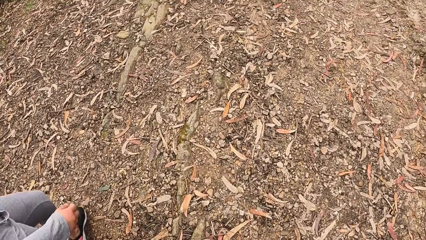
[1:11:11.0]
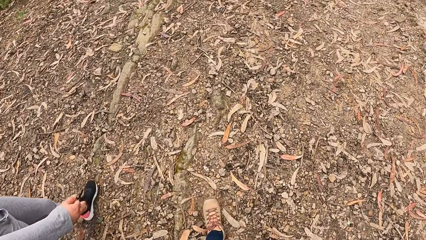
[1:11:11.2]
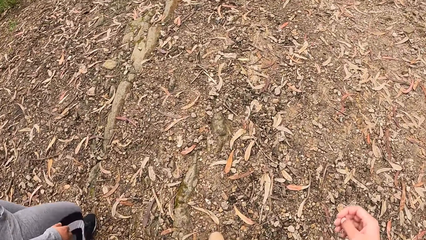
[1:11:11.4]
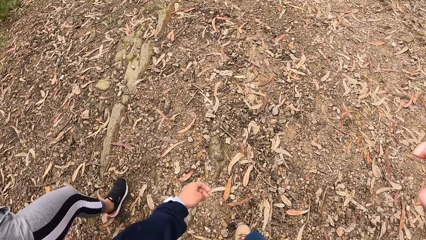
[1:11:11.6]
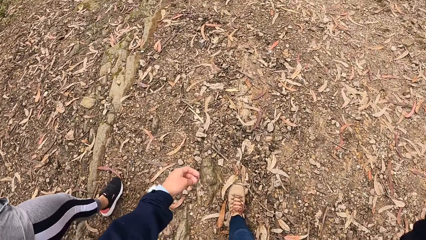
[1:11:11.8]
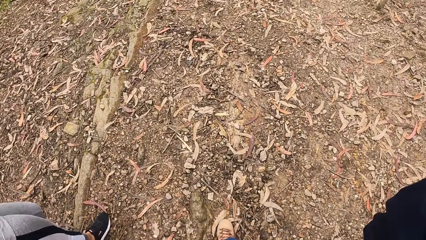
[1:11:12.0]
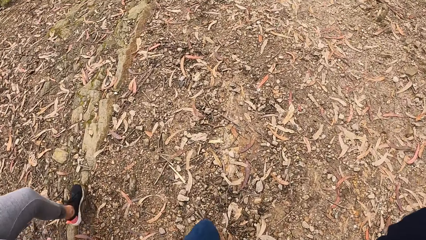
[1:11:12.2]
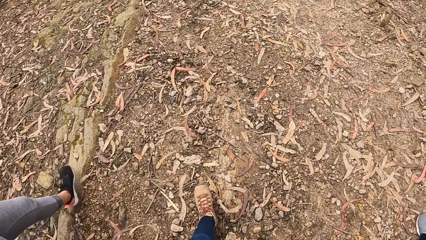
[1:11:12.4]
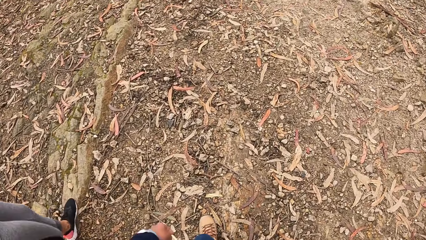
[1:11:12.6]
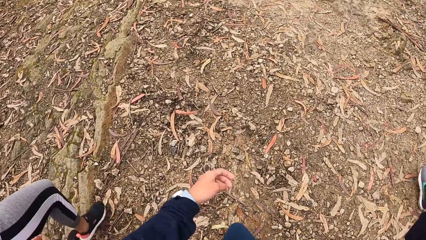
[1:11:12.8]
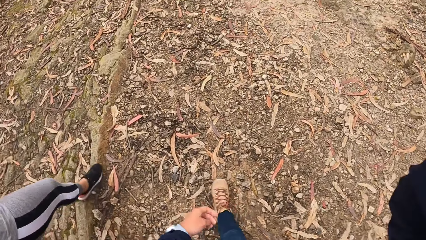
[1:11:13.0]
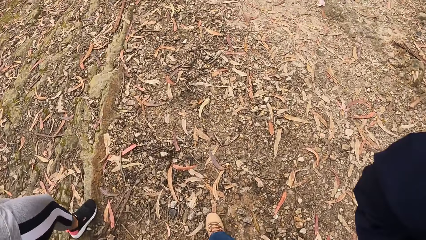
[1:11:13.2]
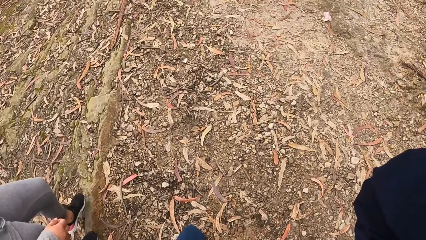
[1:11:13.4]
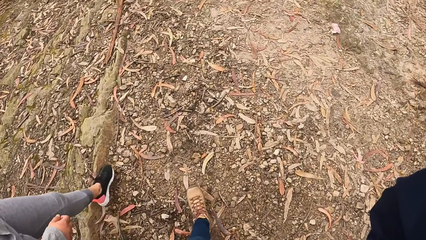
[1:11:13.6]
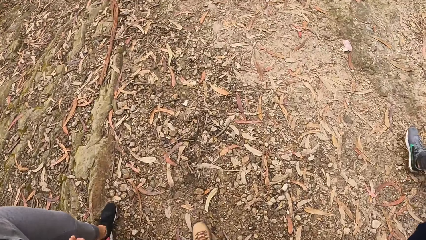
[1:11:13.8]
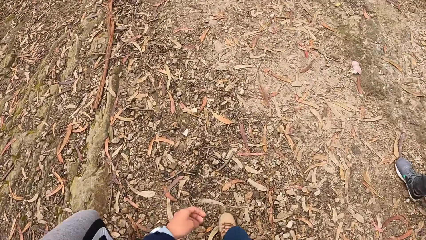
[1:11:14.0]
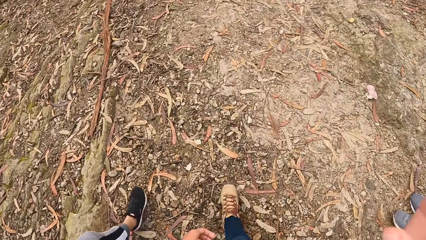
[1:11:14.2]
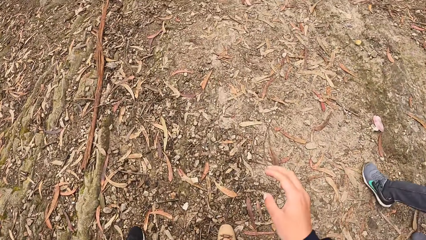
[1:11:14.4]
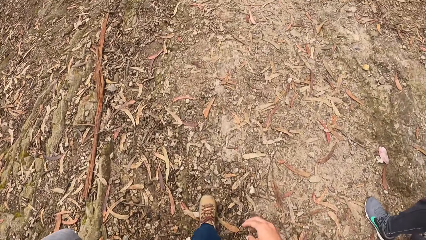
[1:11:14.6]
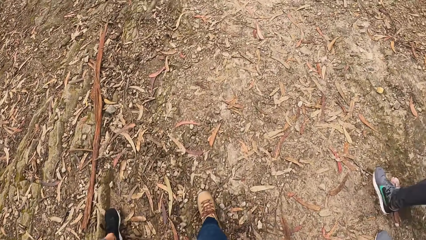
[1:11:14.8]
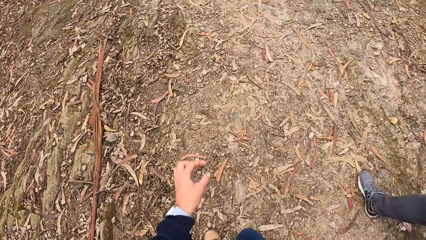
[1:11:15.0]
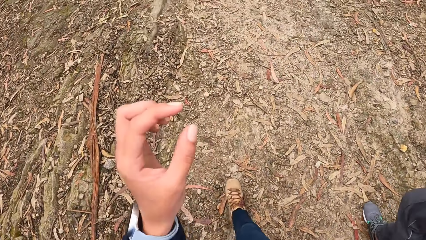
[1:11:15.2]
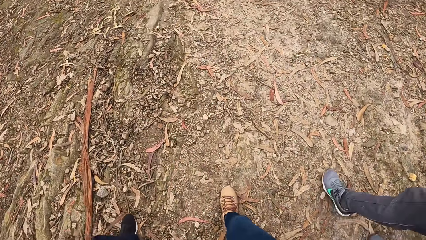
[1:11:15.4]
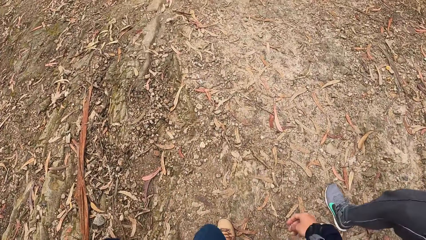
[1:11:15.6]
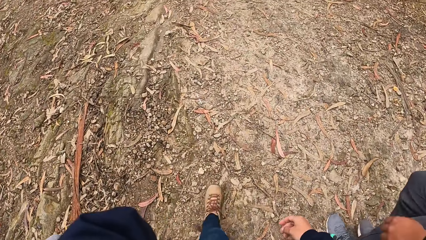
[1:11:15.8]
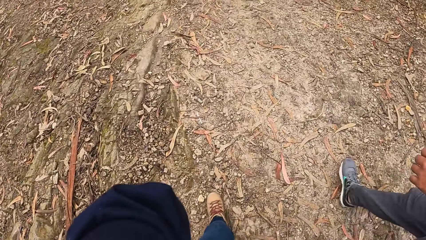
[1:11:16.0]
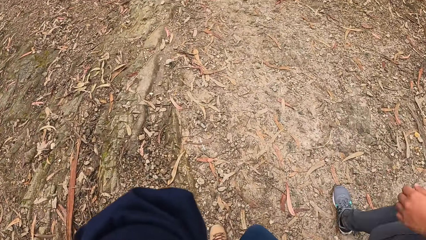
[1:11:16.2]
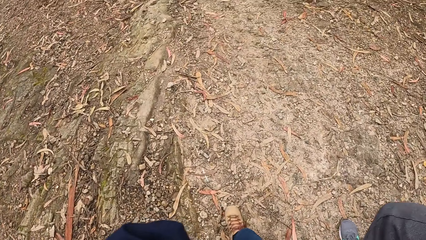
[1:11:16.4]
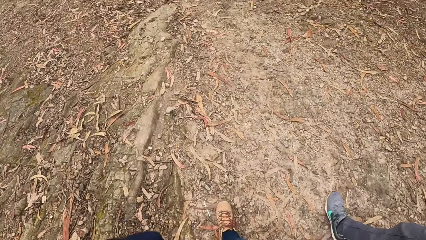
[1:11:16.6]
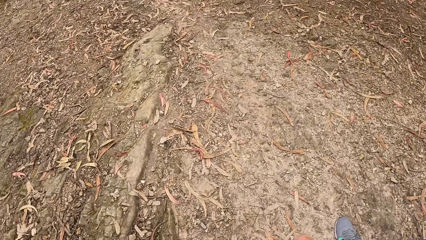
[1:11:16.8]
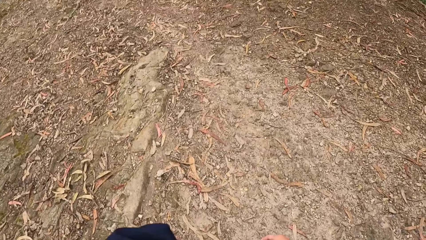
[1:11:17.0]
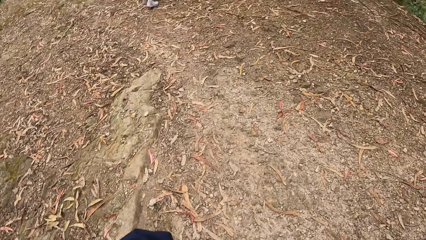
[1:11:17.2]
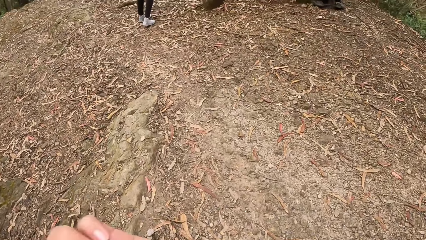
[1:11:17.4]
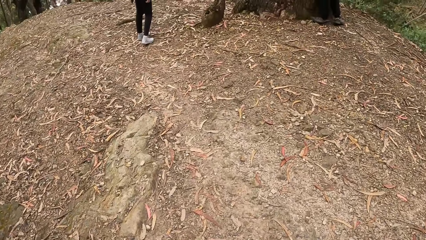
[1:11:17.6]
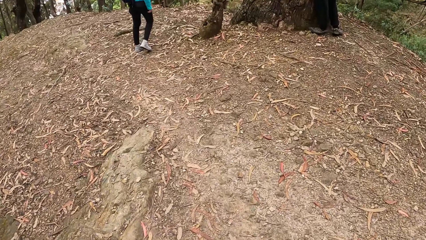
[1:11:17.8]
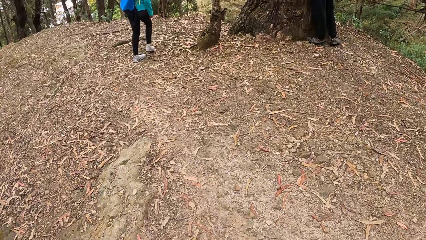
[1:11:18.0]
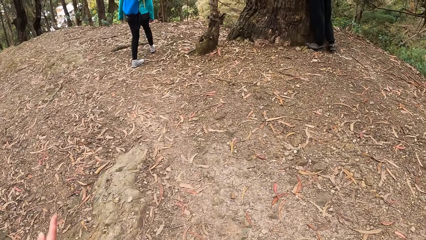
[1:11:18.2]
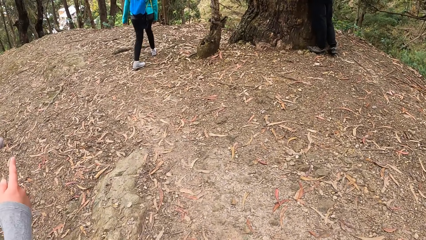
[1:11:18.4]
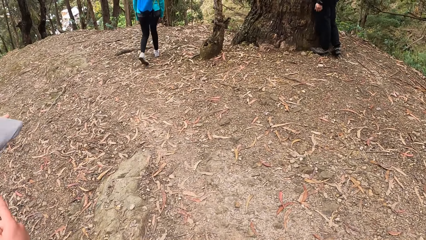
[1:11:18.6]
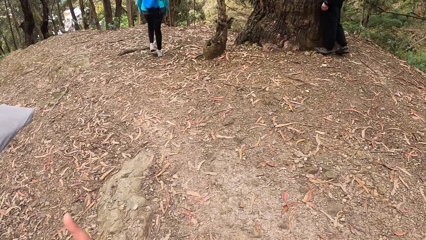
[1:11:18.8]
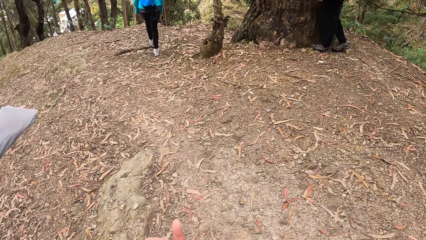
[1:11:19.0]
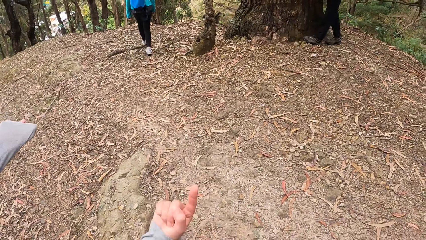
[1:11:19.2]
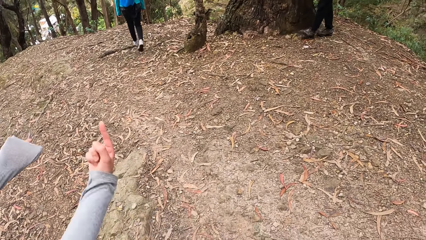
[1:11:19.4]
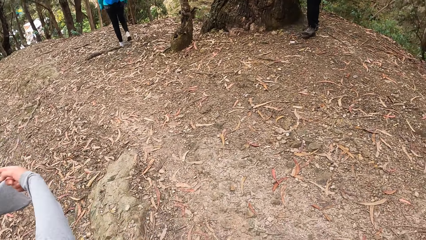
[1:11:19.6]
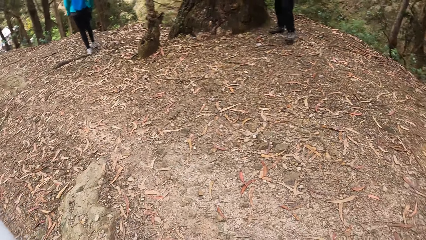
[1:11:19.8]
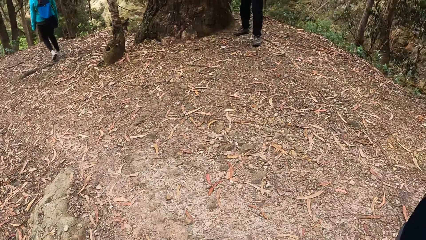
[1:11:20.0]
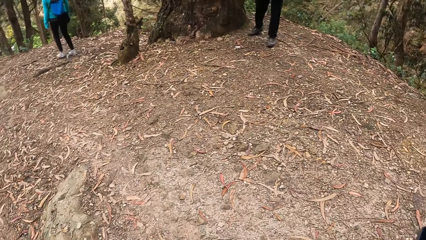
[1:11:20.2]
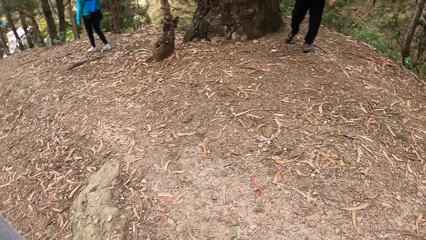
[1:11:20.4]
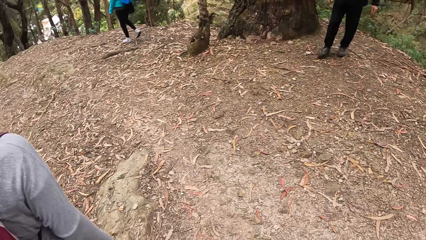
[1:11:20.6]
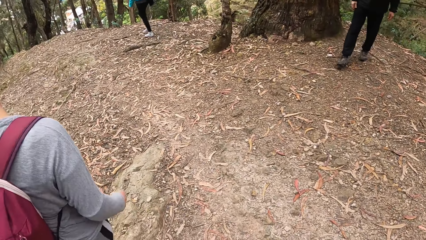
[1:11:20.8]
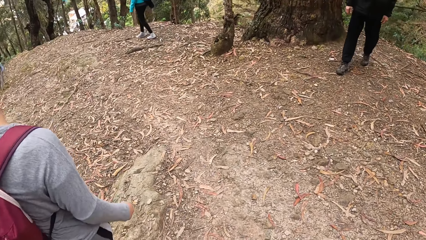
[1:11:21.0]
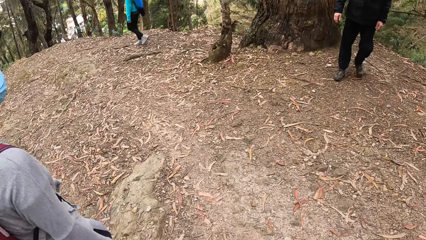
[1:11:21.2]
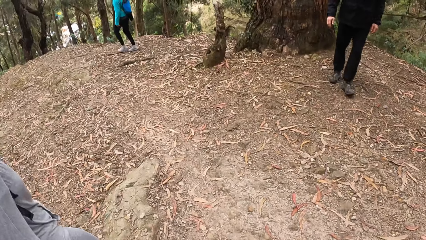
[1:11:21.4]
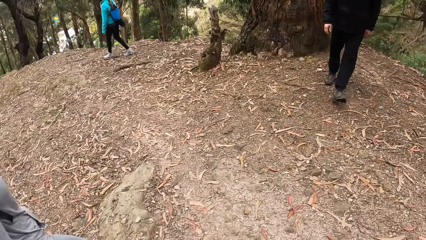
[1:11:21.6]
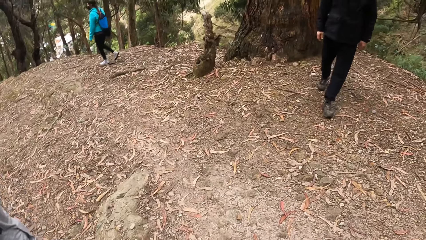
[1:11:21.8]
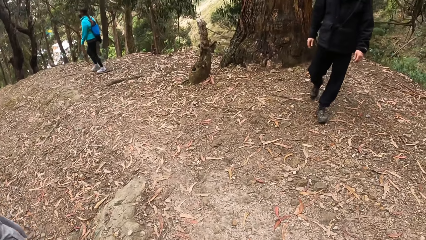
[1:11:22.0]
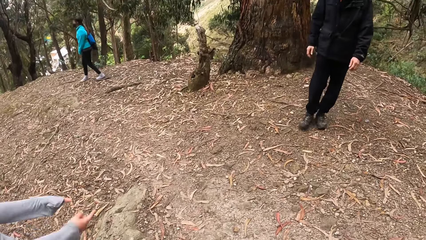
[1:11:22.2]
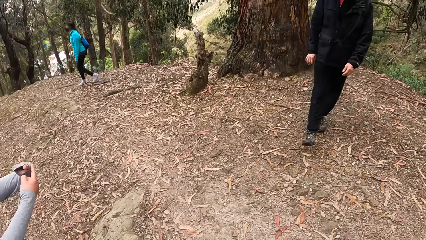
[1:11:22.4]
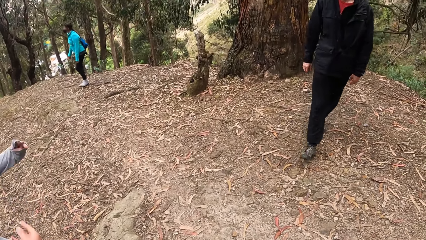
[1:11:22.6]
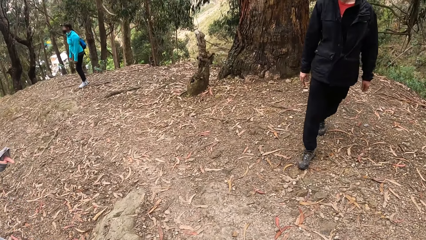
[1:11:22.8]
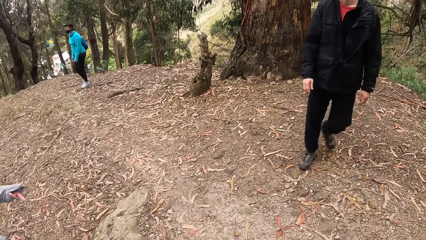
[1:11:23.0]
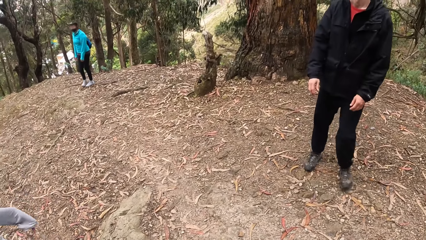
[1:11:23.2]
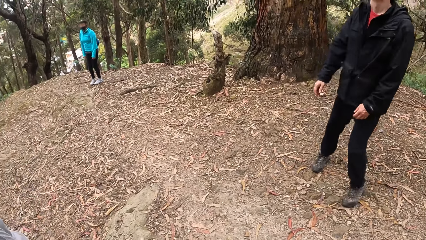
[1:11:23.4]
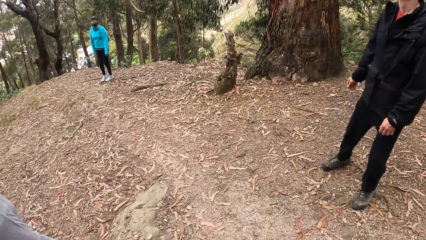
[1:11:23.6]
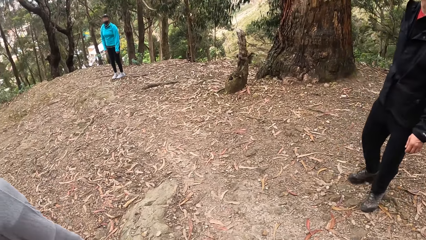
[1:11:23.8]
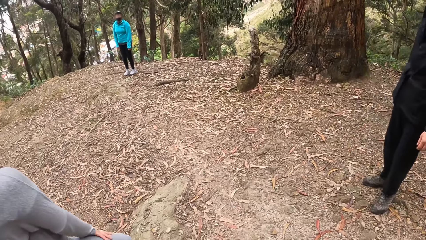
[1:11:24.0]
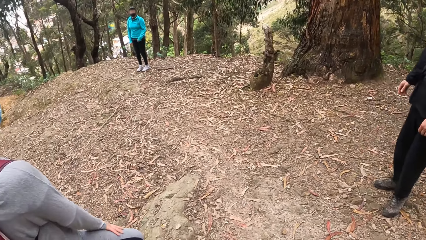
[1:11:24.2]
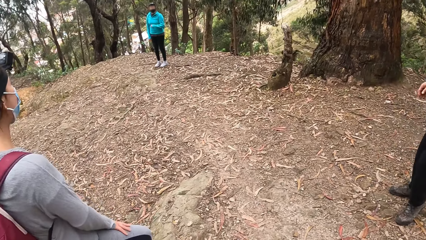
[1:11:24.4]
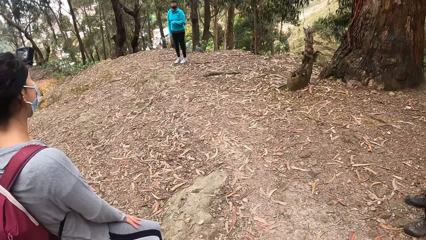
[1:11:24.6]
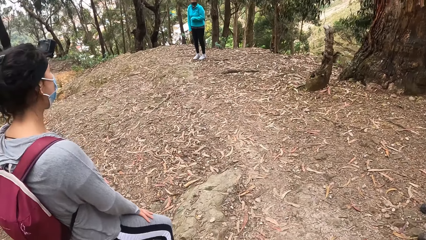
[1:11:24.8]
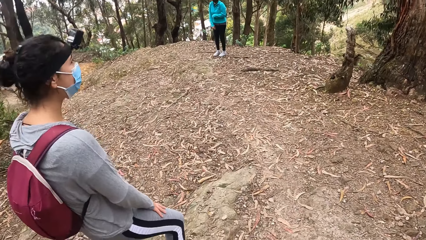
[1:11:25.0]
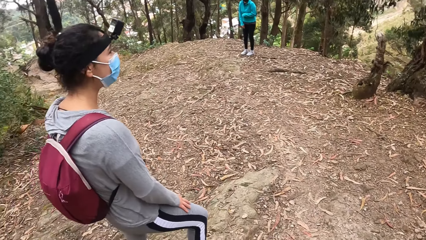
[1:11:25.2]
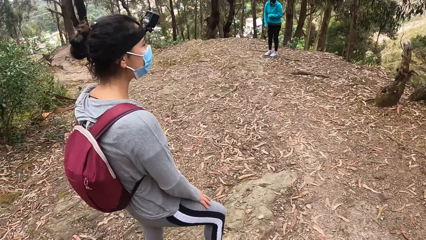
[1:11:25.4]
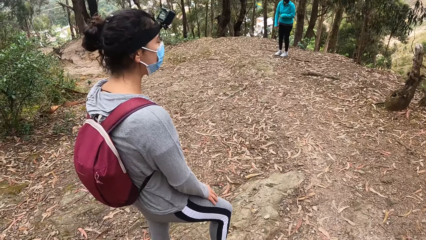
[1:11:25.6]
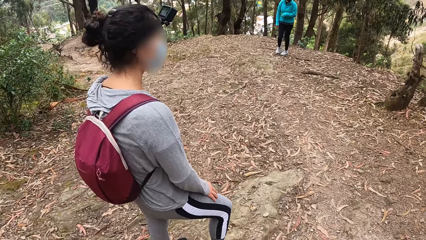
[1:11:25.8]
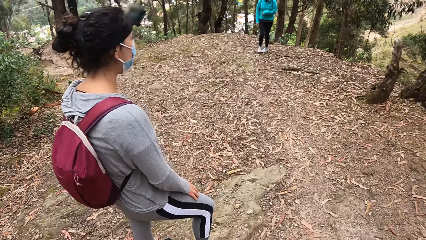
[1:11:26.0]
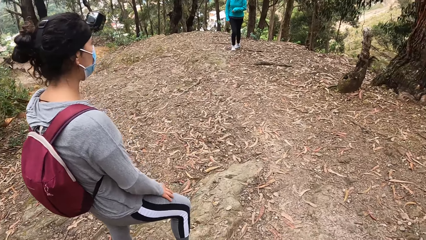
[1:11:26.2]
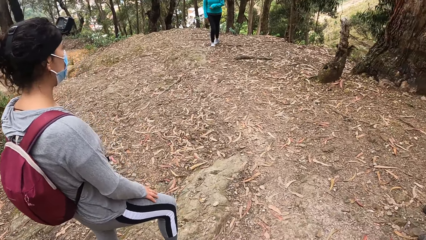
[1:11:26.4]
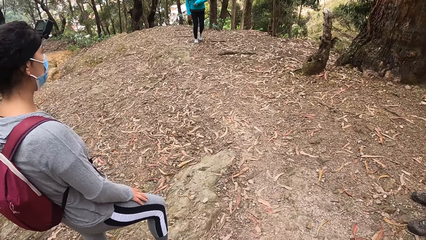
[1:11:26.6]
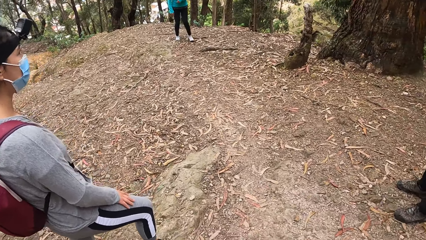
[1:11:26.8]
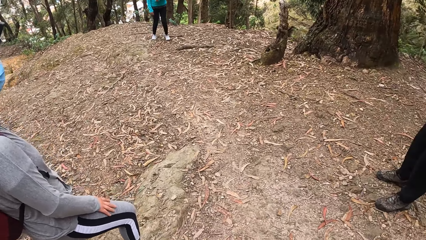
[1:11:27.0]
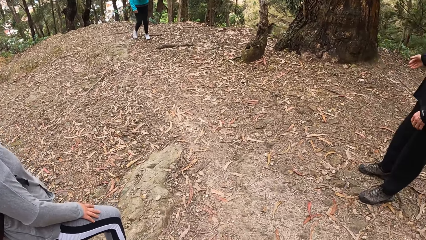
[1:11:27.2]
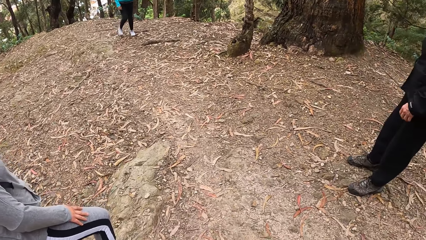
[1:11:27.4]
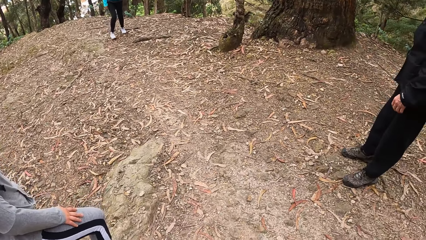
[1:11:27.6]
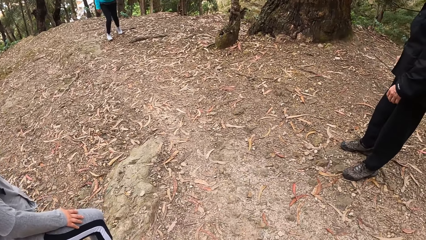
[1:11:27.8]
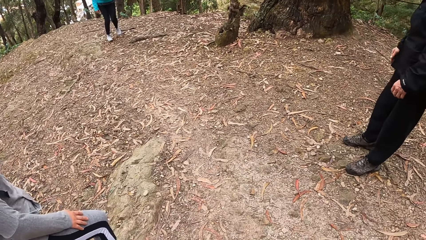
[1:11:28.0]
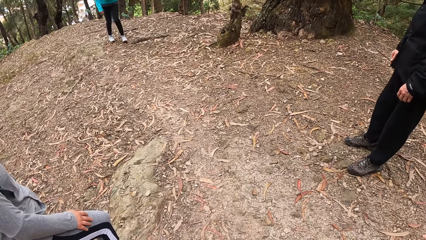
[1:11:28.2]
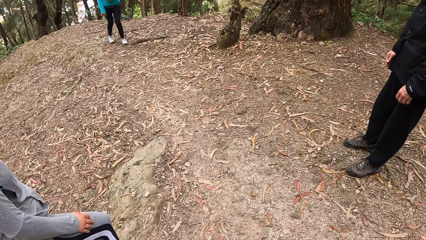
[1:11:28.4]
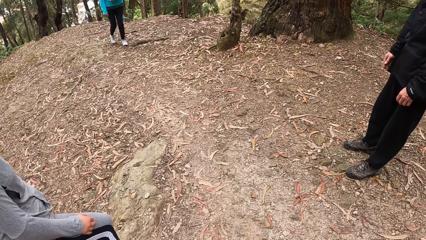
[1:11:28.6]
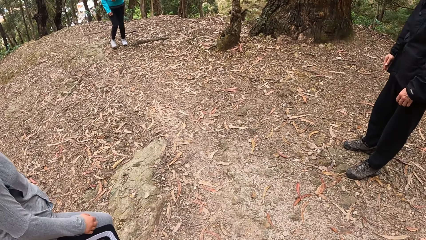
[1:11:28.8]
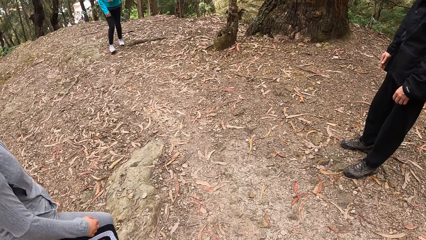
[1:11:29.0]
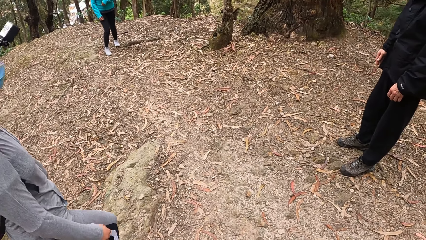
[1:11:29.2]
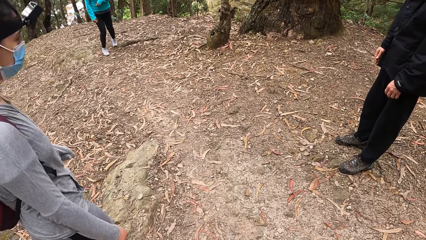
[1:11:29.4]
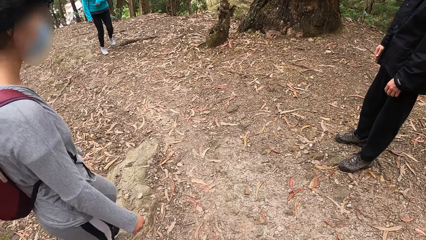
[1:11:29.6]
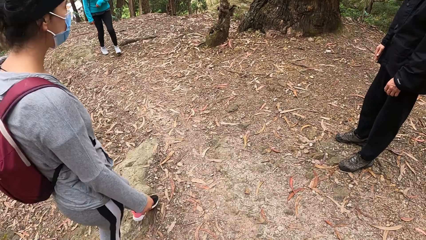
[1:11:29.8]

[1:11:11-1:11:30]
The camera wearer adjusts her camera with her right hand. She adjusts her camera with her left hand. A woman places her right hand on her right leg.
